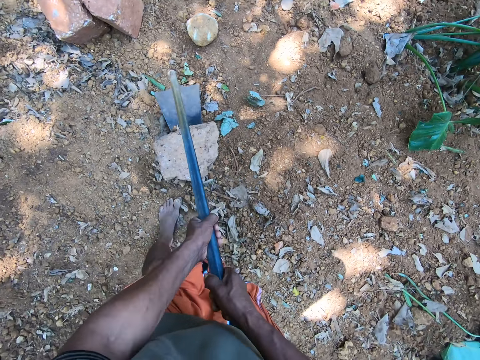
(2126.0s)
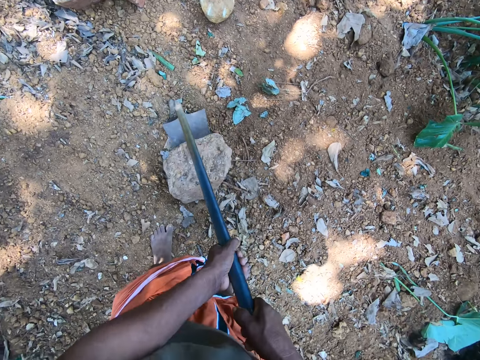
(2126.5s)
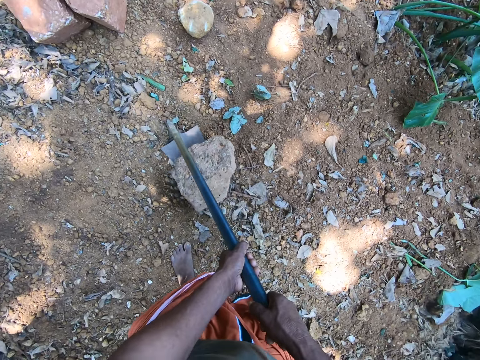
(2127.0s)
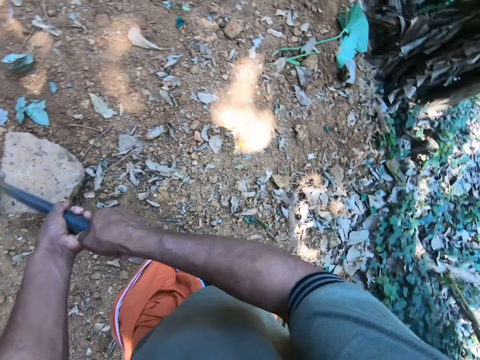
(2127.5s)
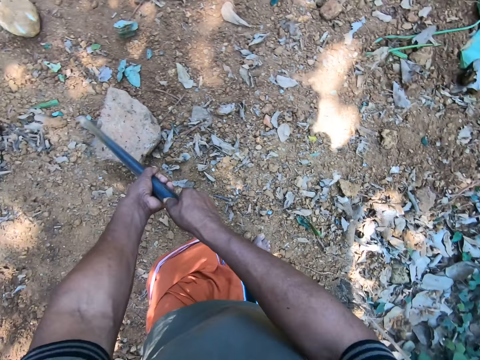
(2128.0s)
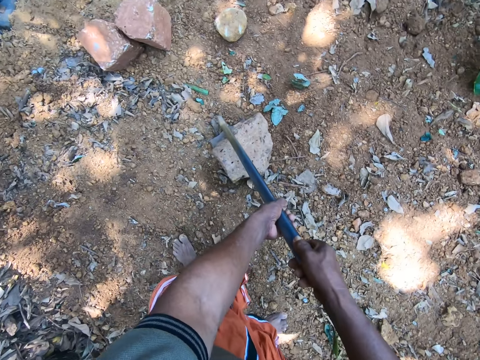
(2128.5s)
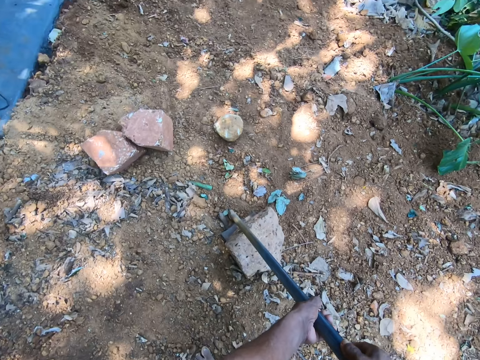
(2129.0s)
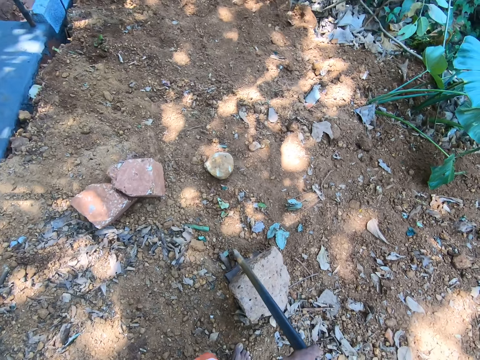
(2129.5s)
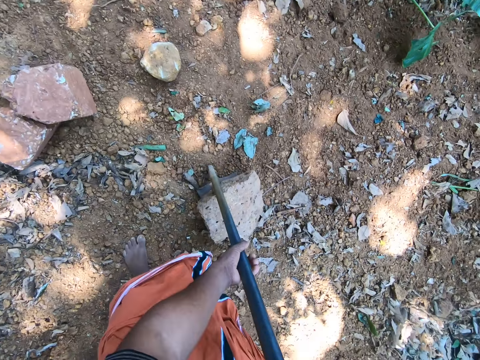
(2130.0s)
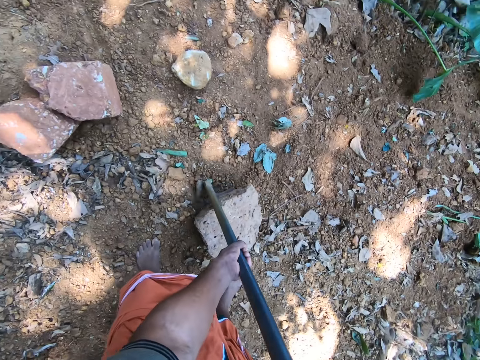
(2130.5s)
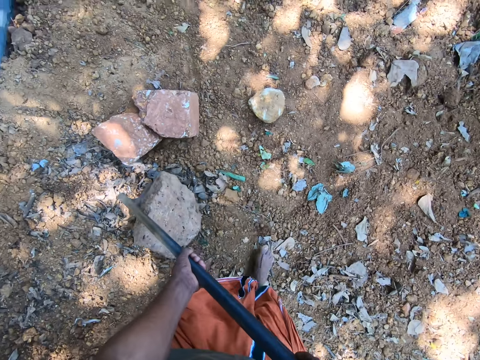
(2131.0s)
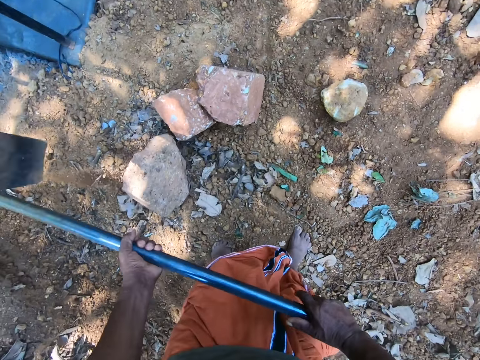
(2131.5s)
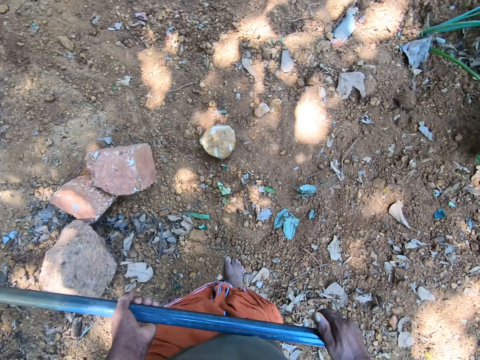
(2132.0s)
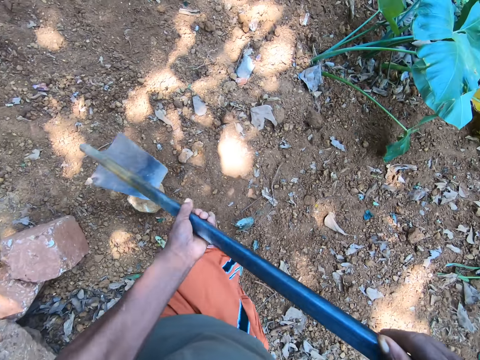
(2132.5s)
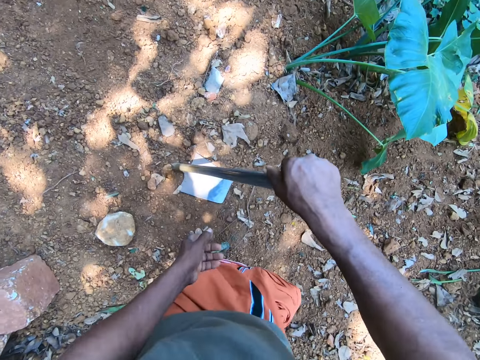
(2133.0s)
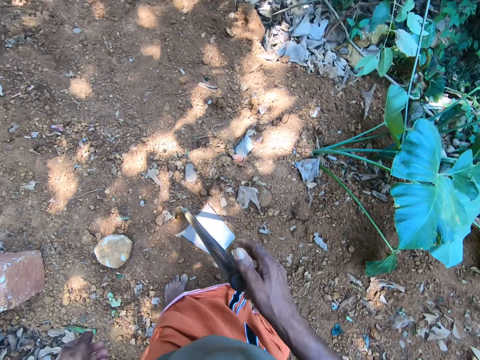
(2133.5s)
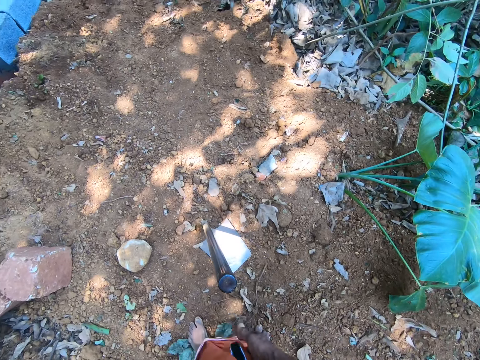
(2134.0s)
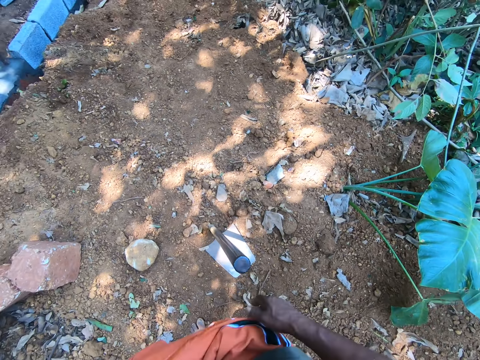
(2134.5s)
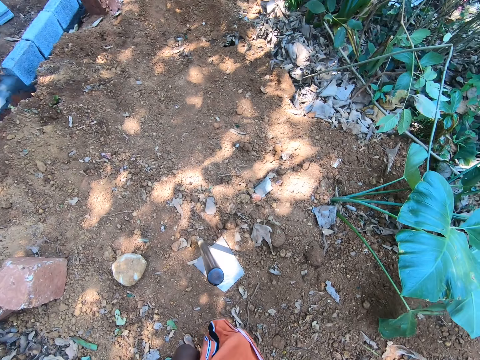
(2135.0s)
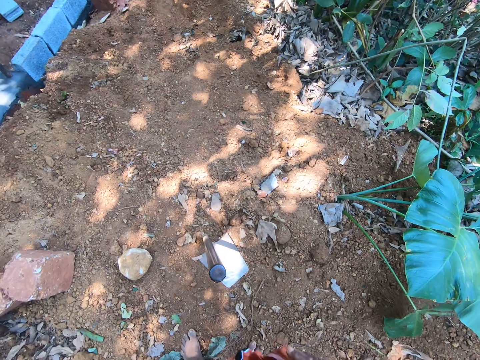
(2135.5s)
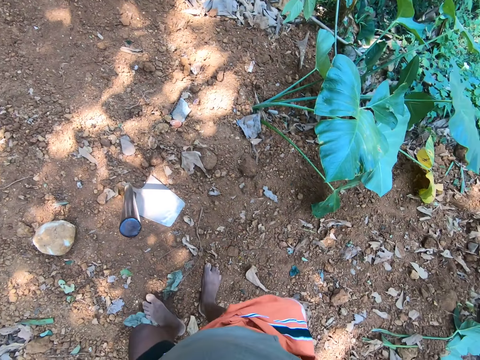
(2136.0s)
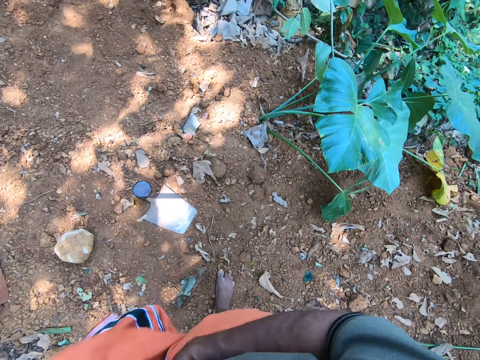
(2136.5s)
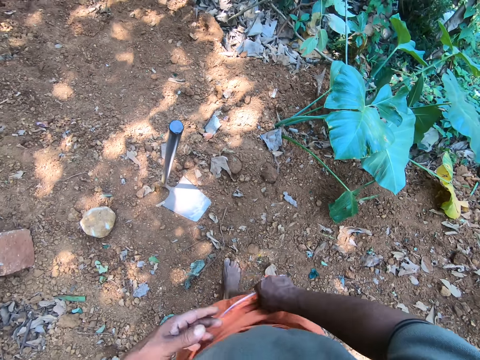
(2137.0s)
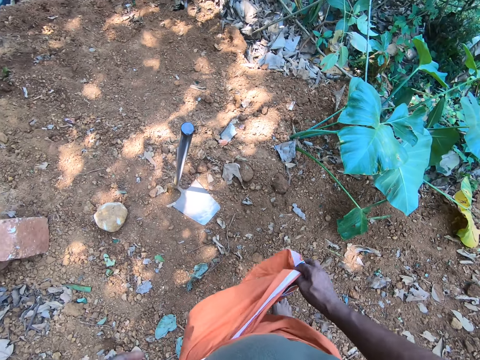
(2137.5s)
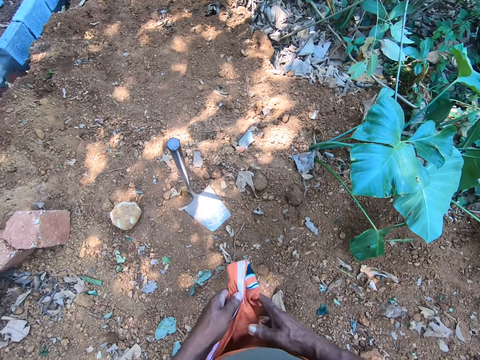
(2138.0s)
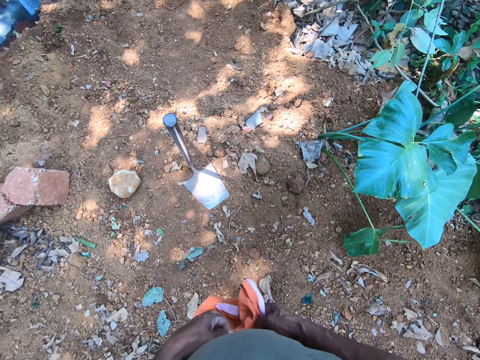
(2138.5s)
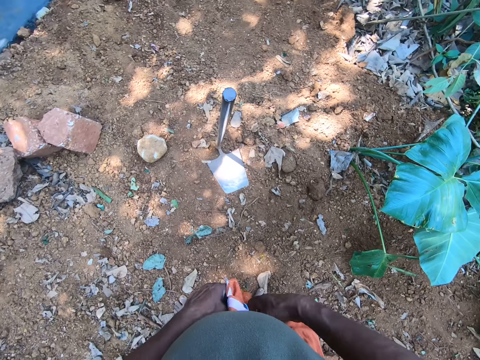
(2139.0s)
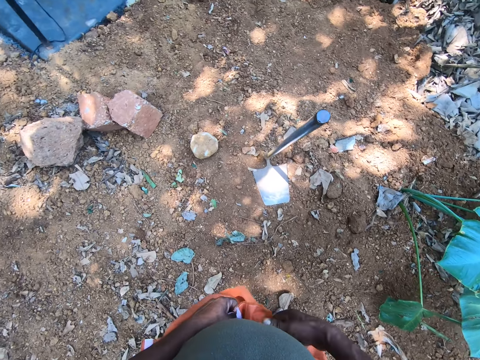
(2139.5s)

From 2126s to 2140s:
The camera wearer lifts the stone with the digging hoe with both hands. He drops the stone from the digging hoe in both hands by a pile of stones. He drops the digging hoe on the ground with his right hand. He adjusts the cloth on his waist. He ties a wrapper on his waist with both hands.

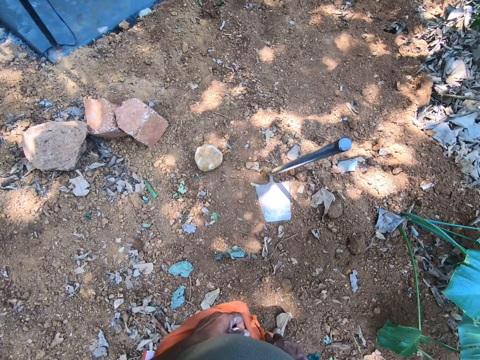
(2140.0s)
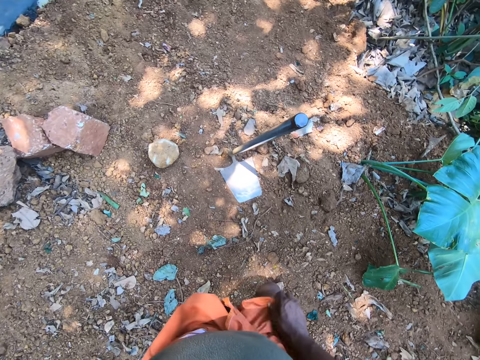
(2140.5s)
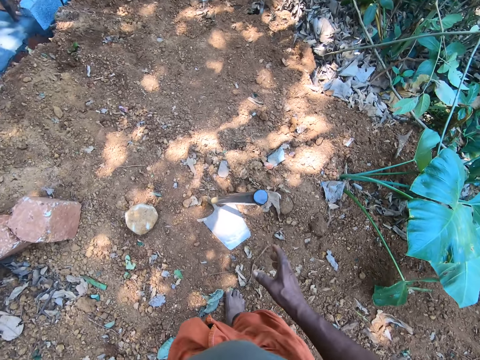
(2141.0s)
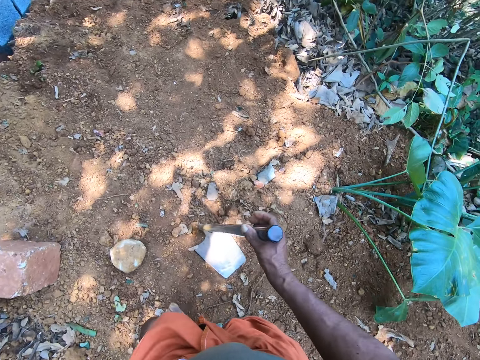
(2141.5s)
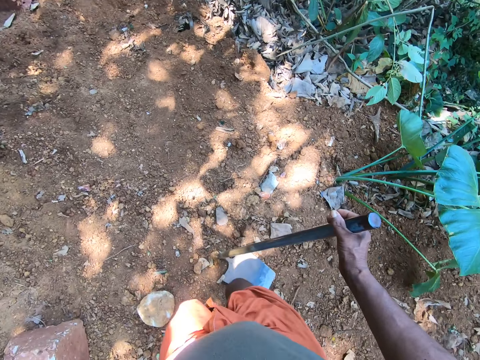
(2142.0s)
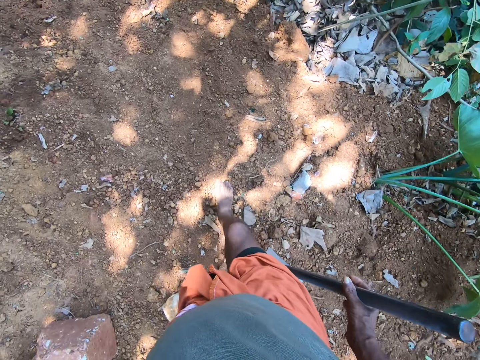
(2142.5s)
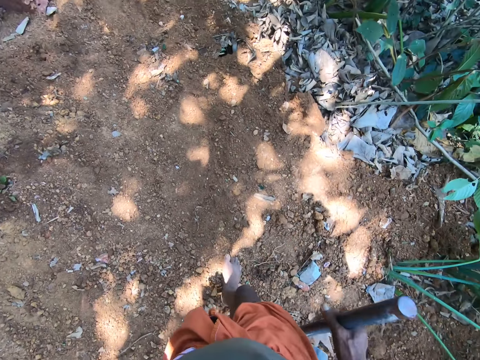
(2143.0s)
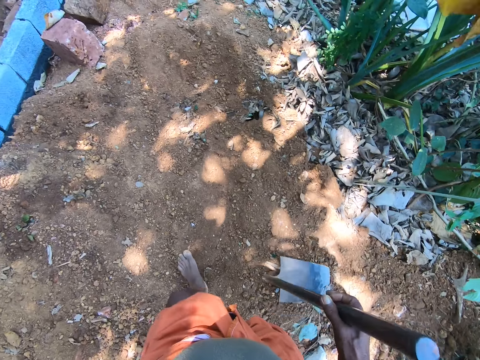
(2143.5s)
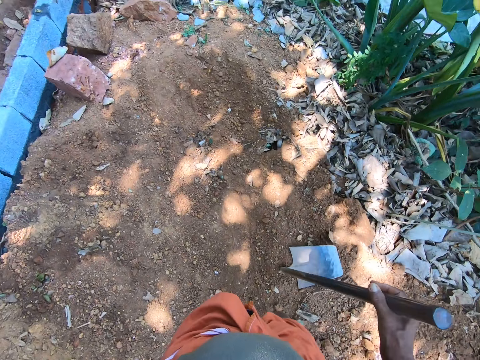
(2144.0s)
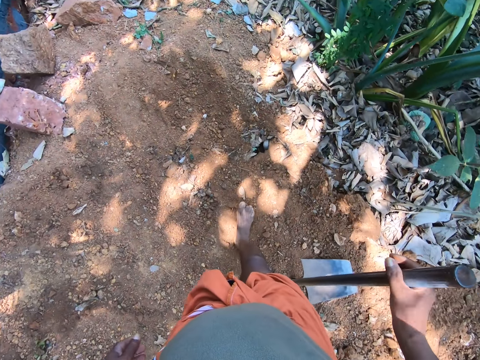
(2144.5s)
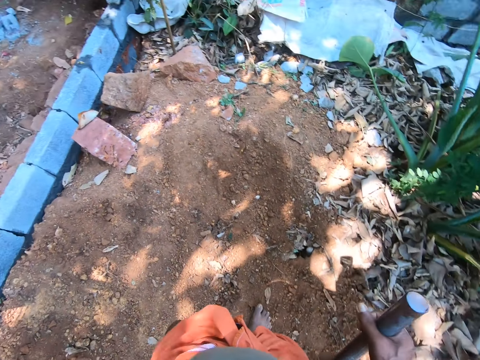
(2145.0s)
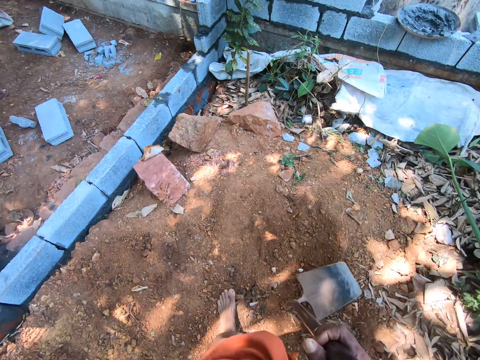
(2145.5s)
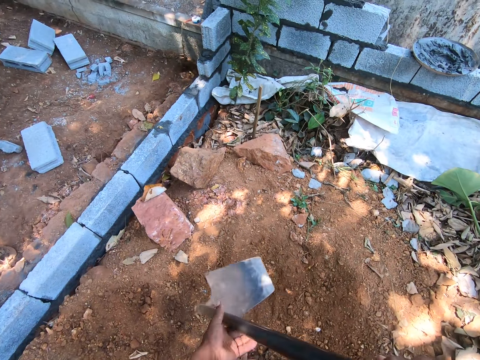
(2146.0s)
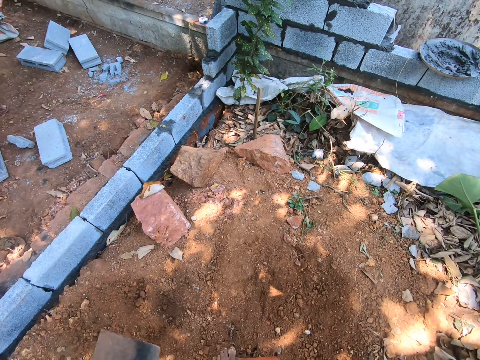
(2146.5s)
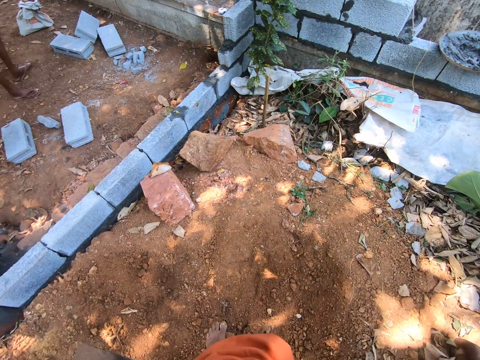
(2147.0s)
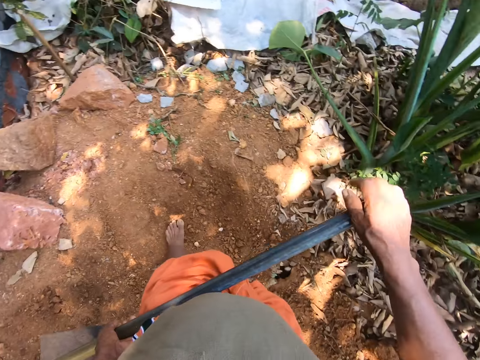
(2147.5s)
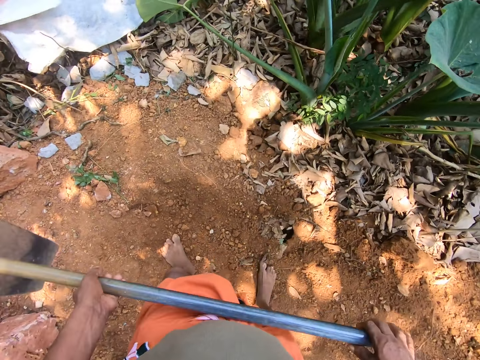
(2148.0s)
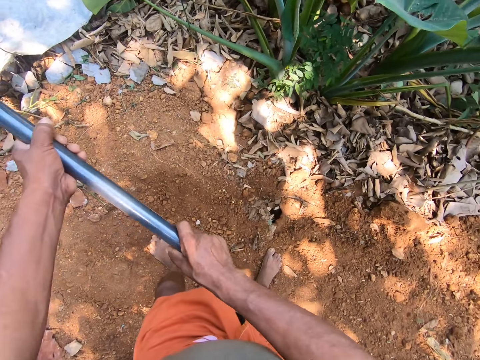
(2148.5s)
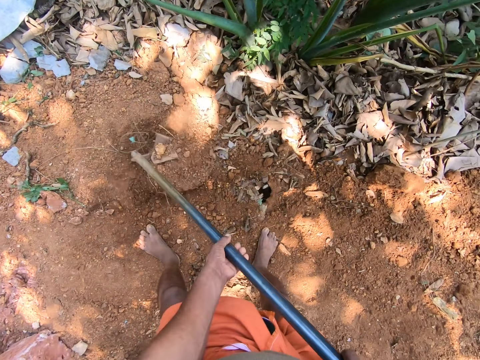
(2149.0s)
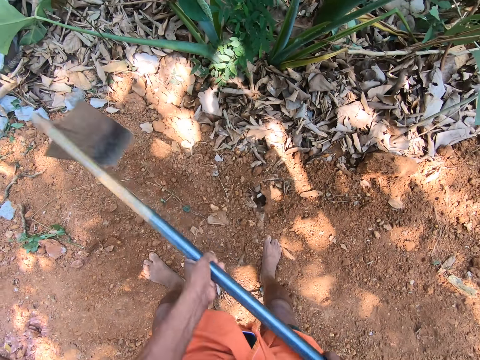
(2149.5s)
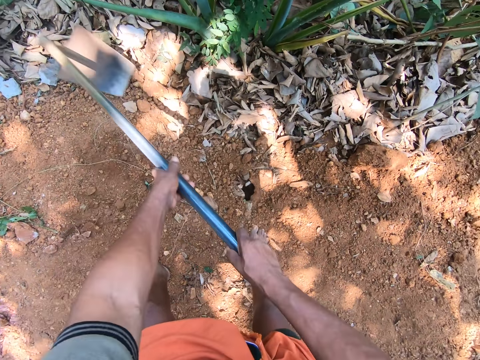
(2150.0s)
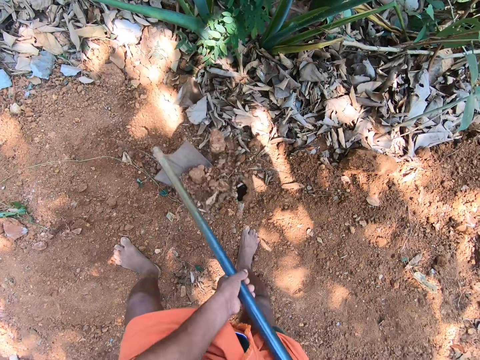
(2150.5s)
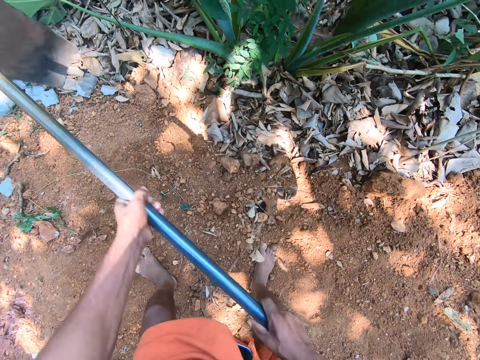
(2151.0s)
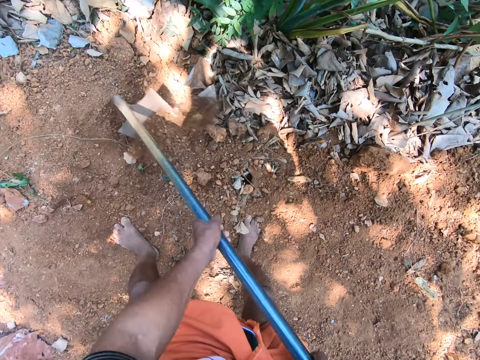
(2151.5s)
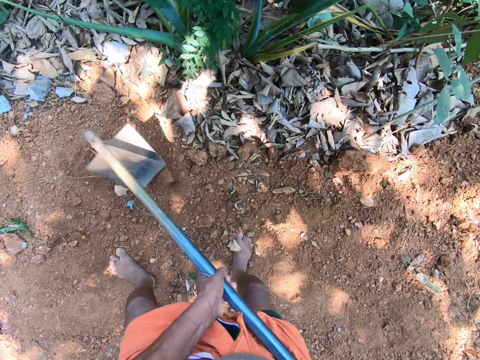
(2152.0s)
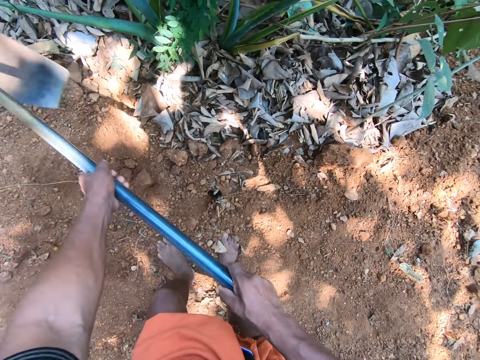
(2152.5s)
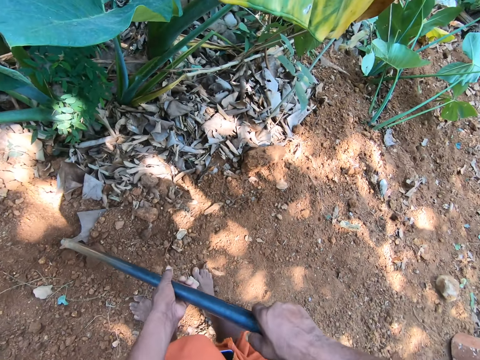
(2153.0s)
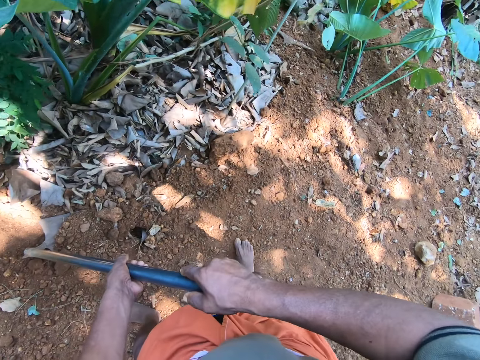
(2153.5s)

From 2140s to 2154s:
The camera wearer walks around. He carries the hoe from the ground. He digs the ground with the digging hoe in his hands.
